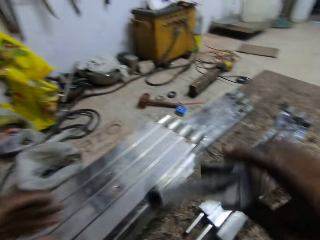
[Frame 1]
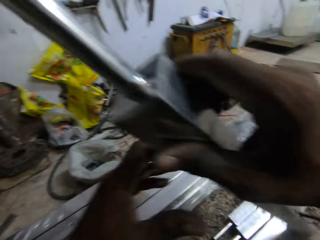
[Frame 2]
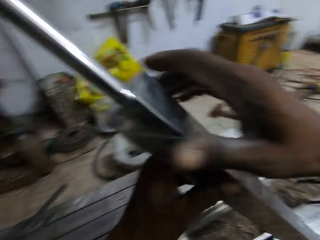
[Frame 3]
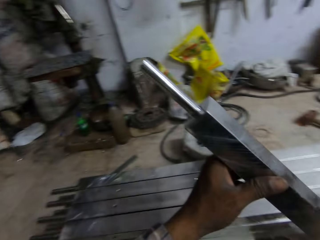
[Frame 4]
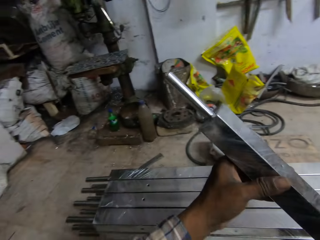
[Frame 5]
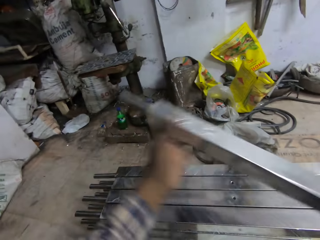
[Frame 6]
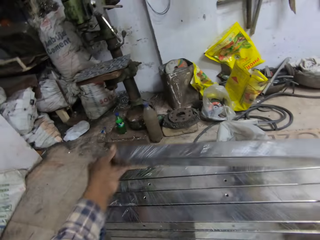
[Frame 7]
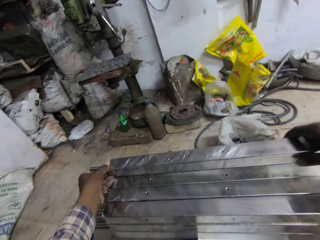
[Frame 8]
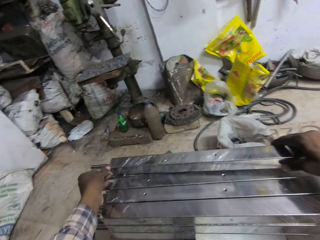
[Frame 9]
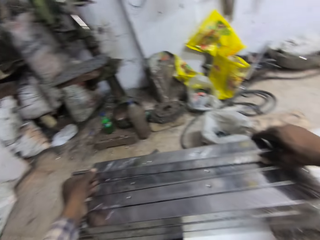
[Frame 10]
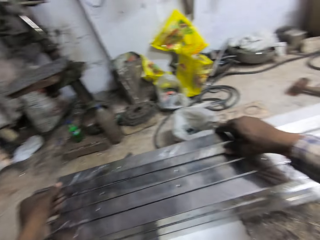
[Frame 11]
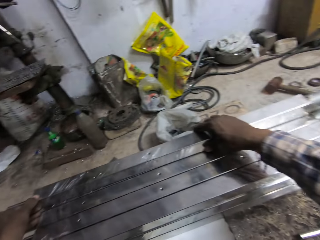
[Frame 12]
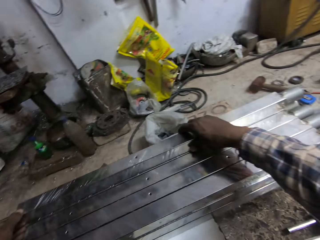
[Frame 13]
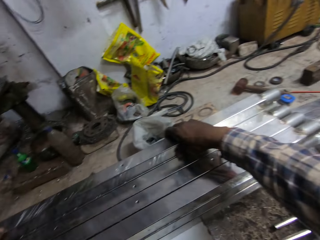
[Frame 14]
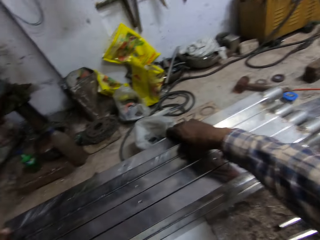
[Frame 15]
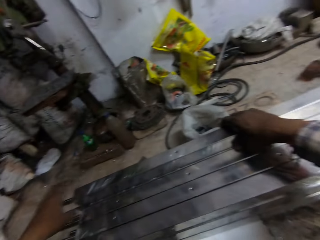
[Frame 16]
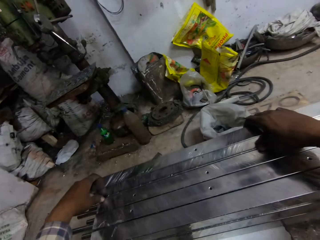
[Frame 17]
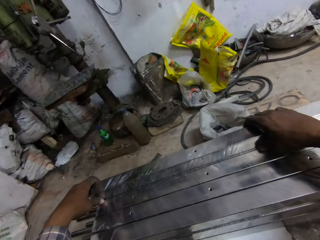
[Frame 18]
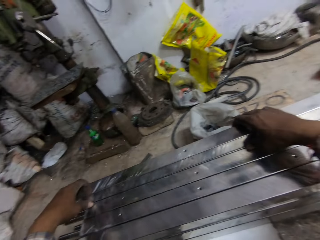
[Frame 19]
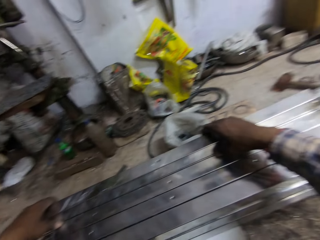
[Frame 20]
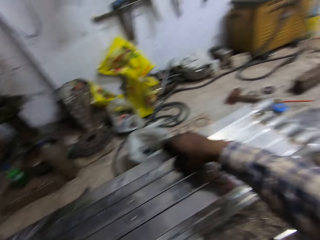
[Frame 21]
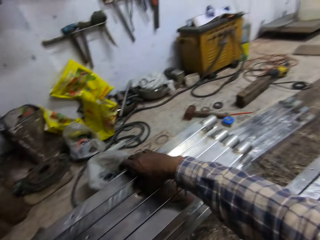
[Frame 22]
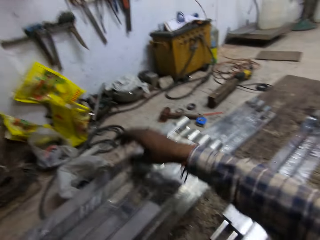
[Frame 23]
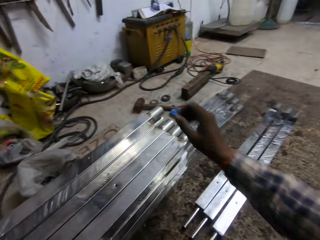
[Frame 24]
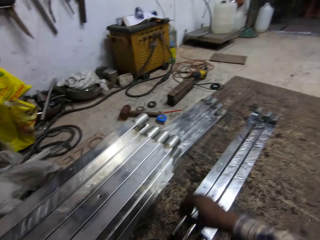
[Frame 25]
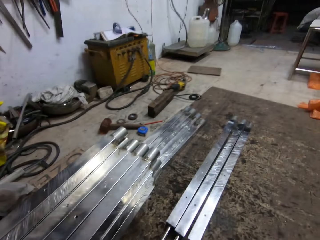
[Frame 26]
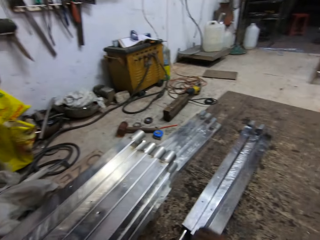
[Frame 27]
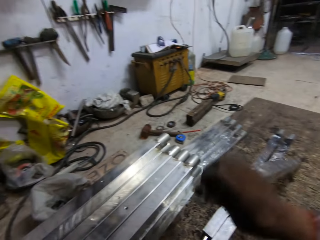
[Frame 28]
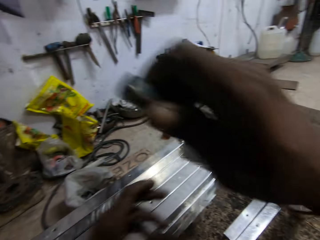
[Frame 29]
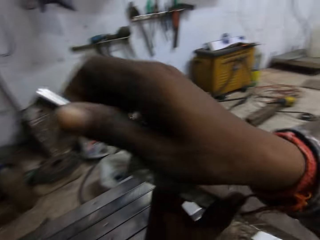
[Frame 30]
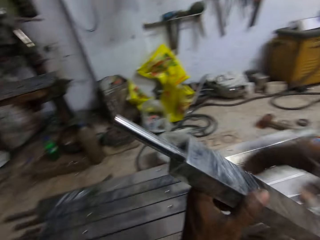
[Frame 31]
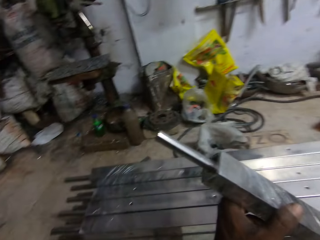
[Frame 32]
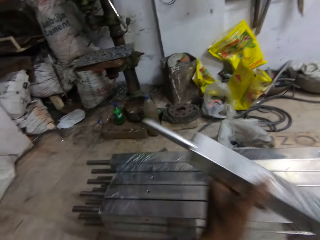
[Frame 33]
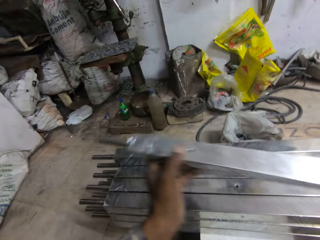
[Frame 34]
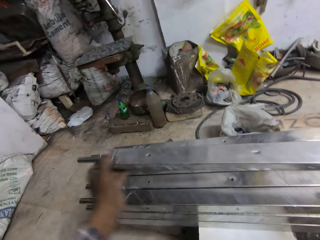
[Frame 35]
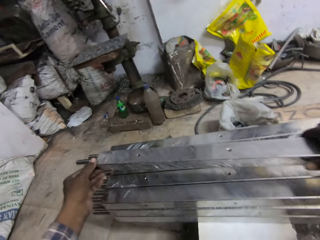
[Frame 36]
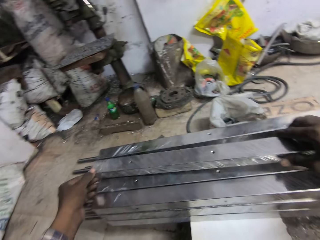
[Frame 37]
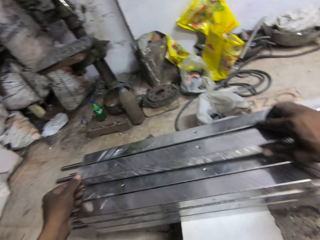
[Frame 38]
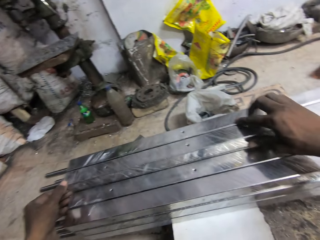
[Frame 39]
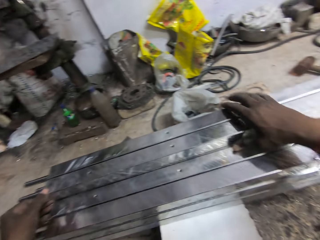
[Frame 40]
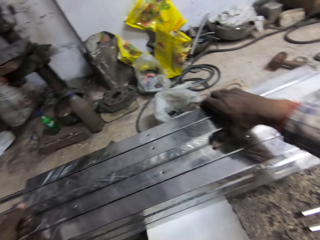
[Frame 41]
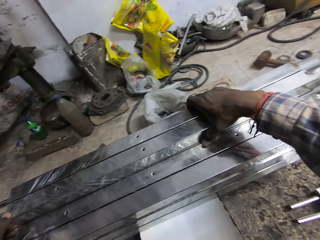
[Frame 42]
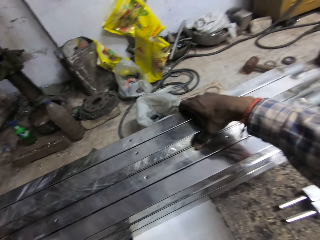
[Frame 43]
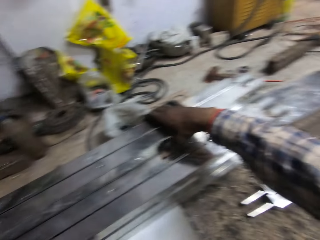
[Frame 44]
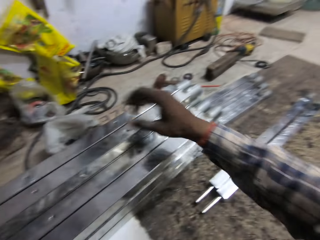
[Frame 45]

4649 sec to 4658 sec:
The camera wearer holds the aluminium rod with his left hand. He drops the aluminium rod in his hands on the stool on other metals. He picks an aluminium rod with his right hand from the floor. He holds the aluminium rod with his left hand. He drops the aluminium rod in his hands on the stool on other metals.

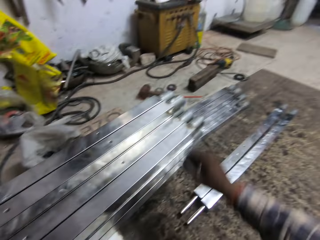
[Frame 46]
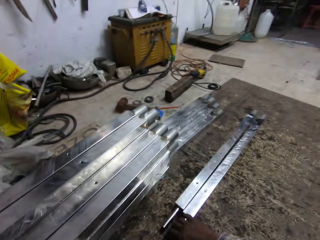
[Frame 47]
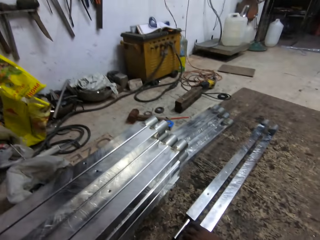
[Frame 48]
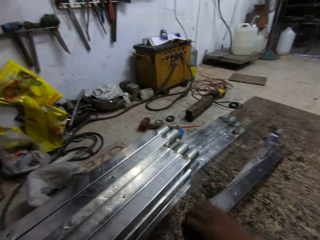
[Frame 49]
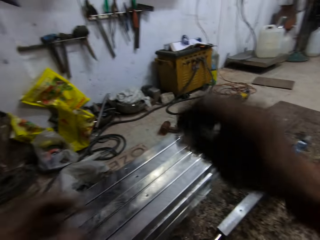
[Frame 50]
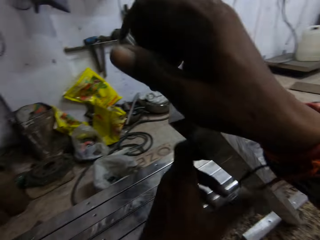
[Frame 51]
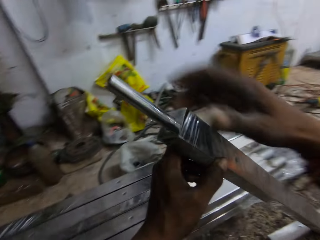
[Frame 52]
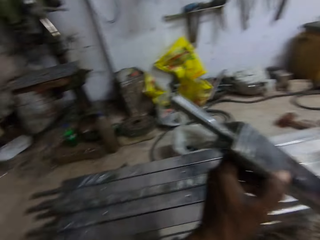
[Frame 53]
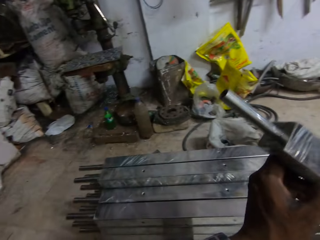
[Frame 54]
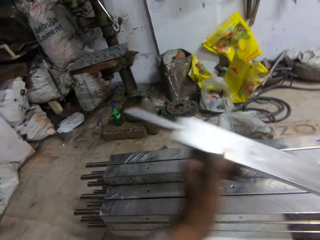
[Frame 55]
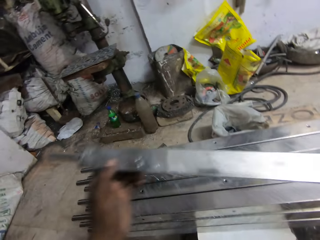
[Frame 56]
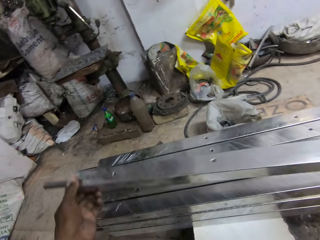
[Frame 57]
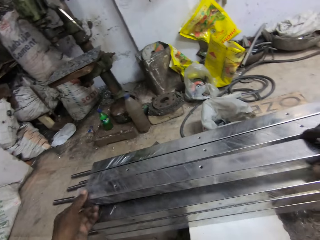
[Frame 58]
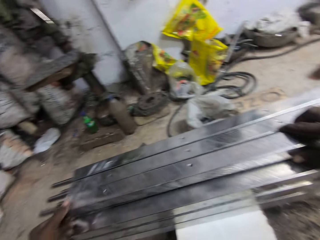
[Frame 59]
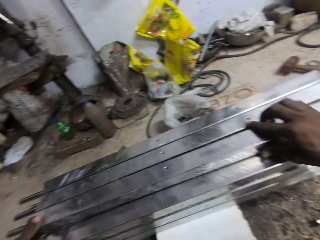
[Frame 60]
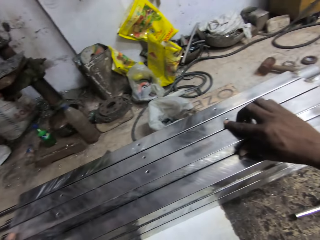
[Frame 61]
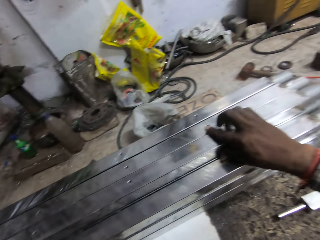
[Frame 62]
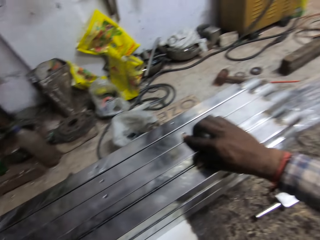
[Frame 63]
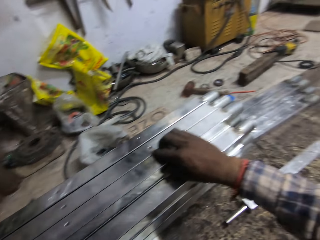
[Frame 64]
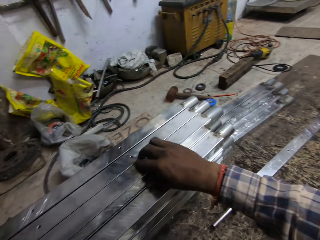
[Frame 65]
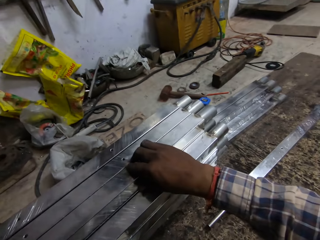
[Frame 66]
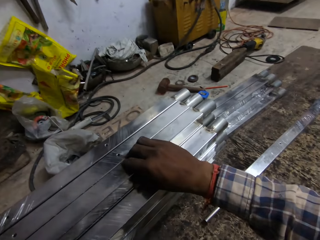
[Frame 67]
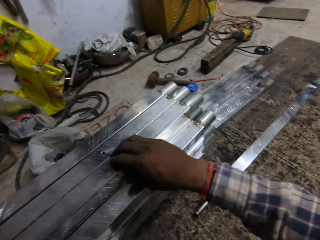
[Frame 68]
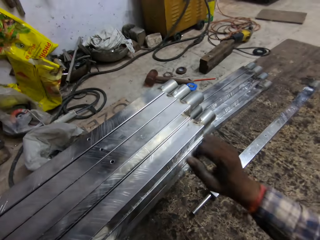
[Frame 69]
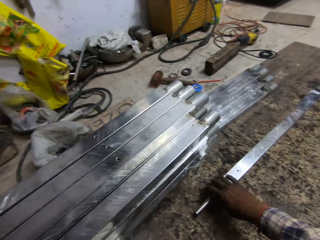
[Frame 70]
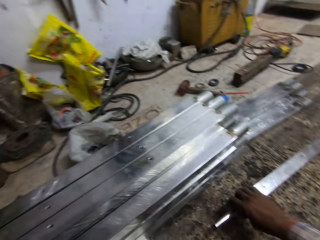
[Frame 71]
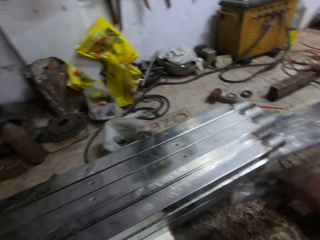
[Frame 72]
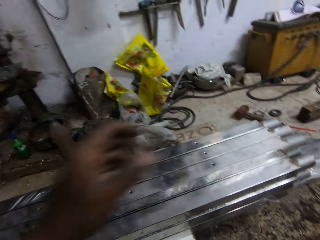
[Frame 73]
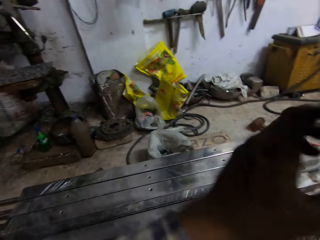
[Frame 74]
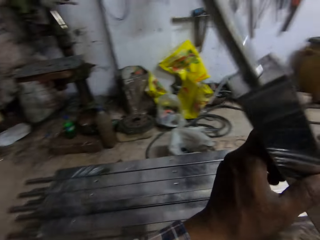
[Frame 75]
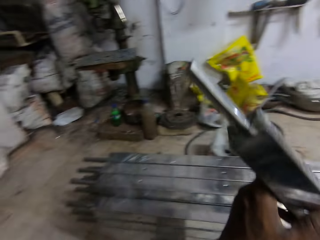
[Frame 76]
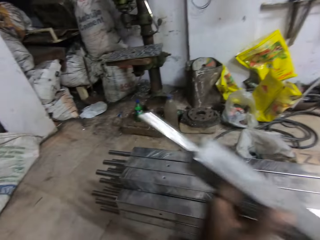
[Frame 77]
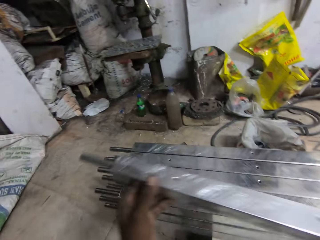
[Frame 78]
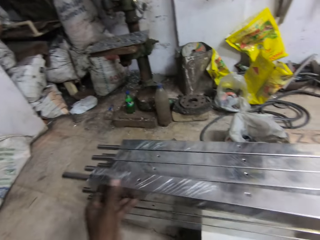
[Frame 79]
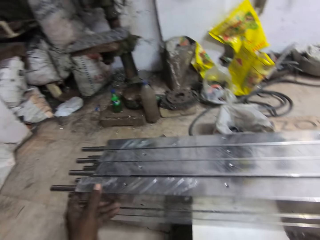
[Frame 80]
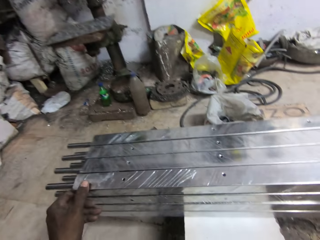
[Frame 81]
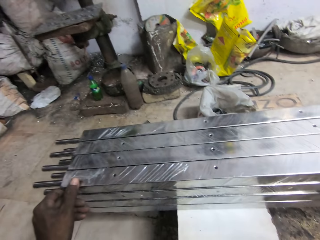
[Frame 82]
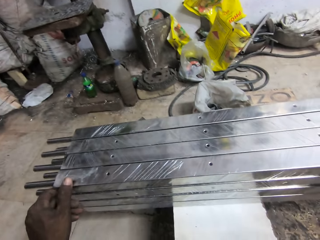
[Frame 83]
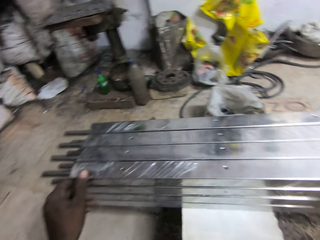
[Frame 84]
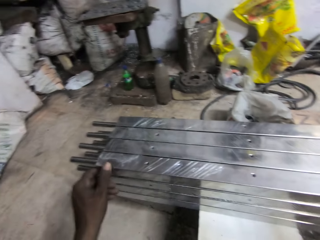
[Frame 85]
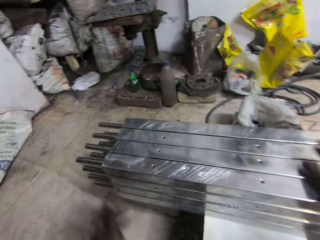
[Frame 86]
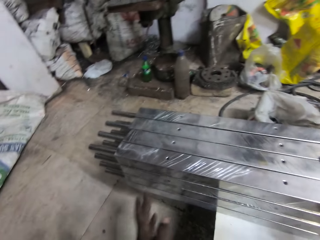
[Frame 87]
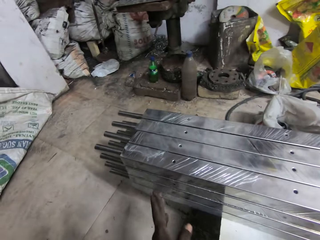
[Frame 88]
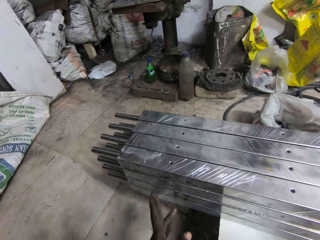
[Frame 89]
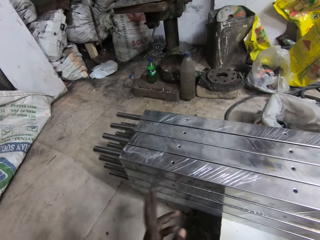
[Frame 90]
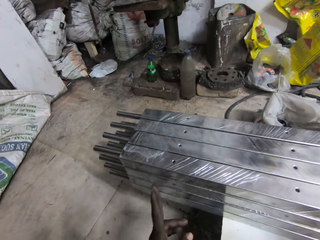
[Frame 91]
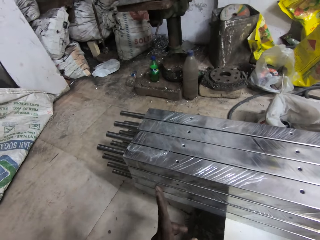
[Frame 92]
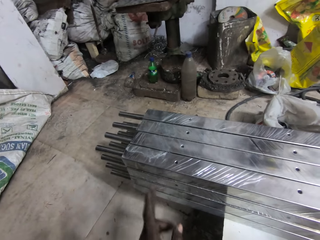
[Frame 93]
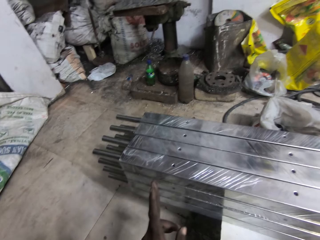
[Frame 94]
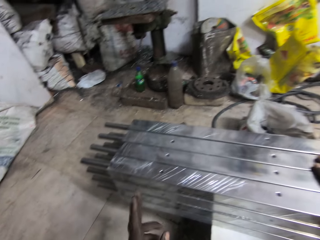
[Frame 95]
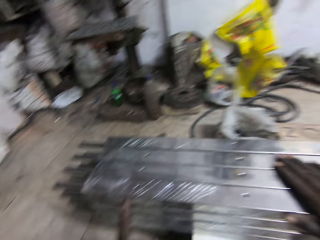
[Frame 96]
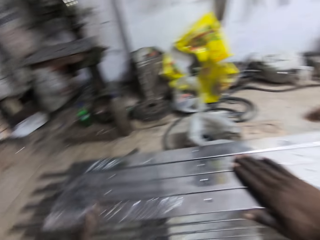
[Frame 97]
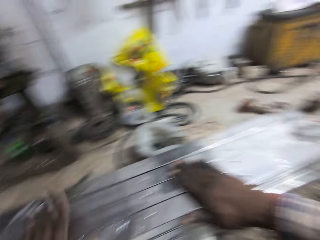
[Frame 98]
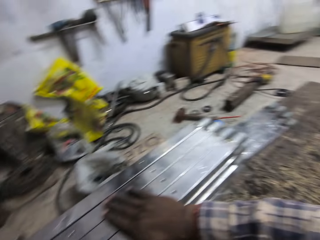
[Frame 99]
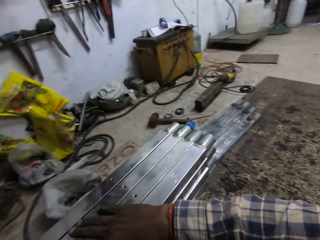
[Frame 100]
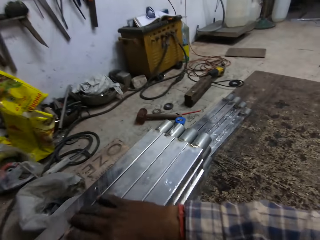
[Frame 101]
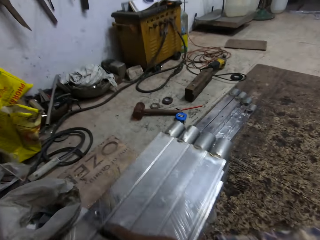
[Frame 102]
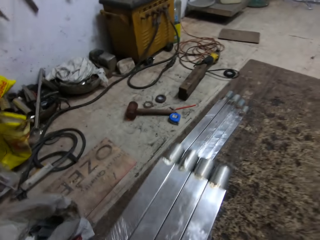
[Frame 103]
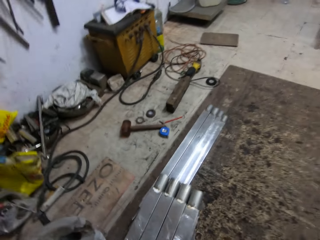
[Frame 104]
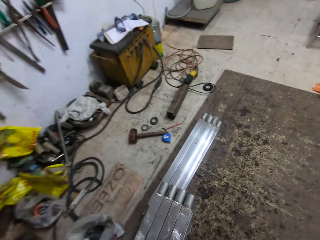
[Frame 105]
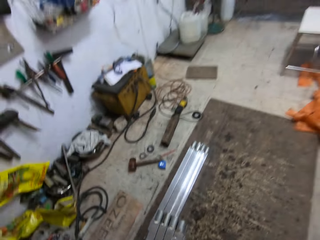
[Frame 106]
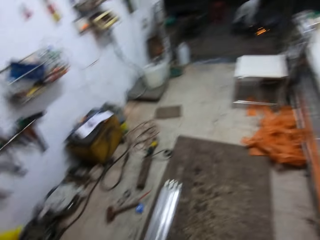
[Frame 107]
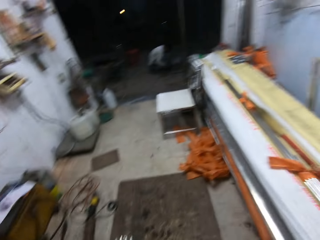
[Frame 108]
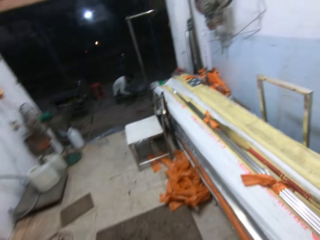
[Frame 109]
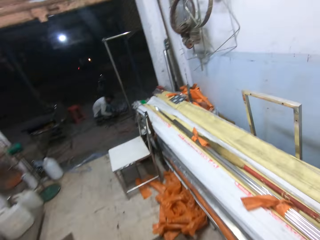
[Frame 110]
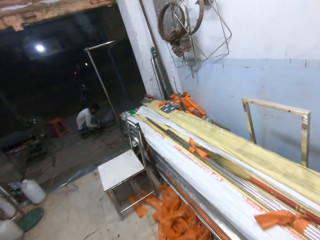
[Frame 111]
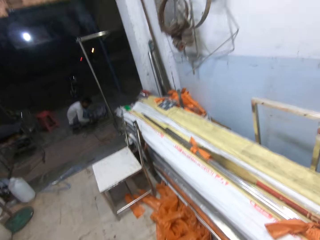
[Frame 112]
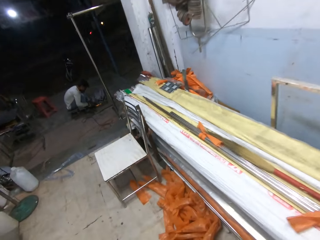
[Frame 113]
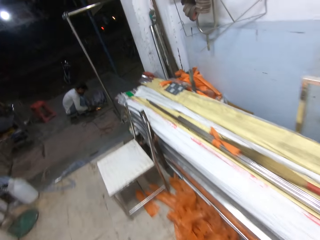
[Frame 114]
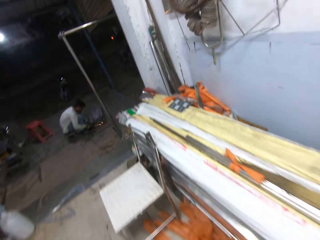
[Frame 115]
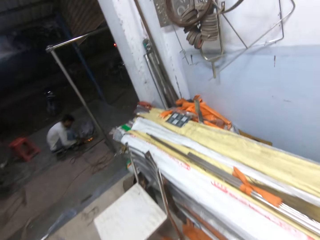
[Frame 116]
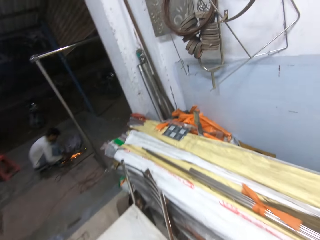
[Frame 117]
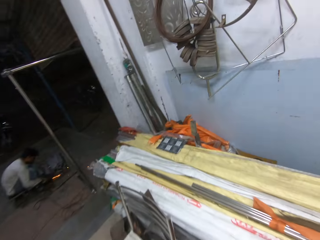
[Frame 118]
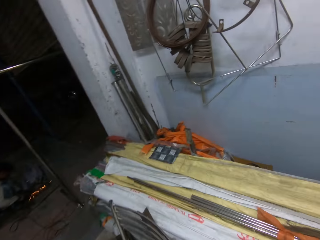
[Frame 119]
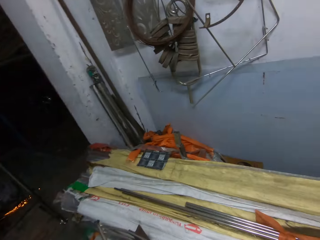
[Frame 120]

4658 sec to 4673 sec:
The camera wearer picks an aluminium rod with his right hand from the floor. He holds the aluminium rod with his left hand. He drops the aluminium rod in his hands on the stool. He picks an aluminium rod with his right hand from the floor. He holds the aluminium rods with his left hand. He drops the aluminium rods in his hands on the stool. He moves his hand on the bundle of aluminium rods on the stool. A man smoothens an aluminium rod with a grinder in his hands. The camera wearer walks in the room.
